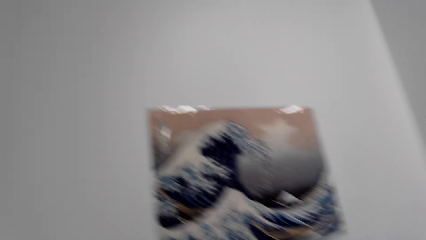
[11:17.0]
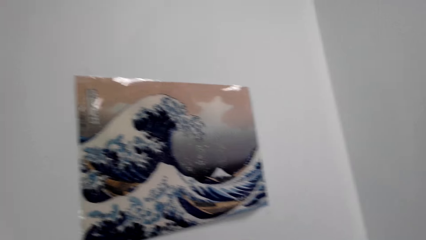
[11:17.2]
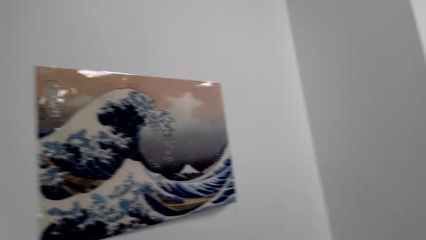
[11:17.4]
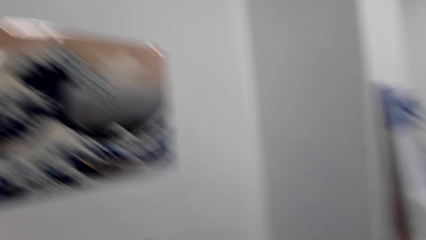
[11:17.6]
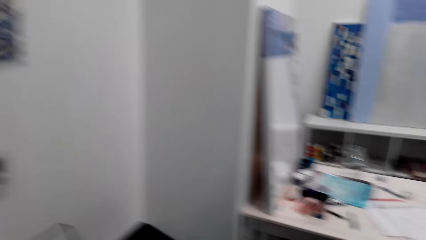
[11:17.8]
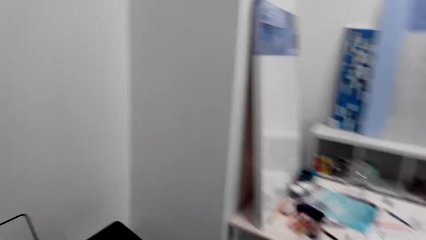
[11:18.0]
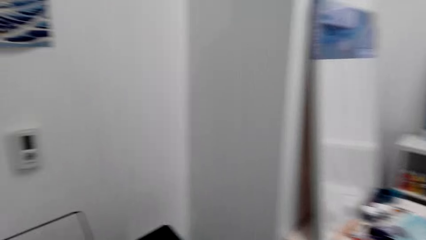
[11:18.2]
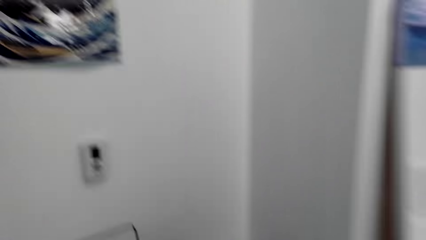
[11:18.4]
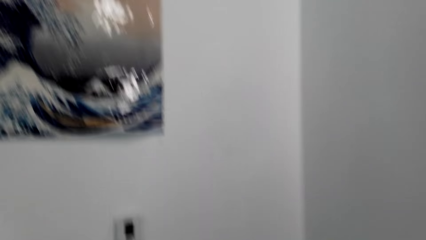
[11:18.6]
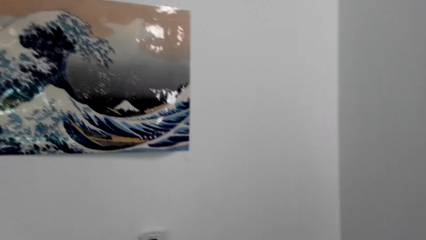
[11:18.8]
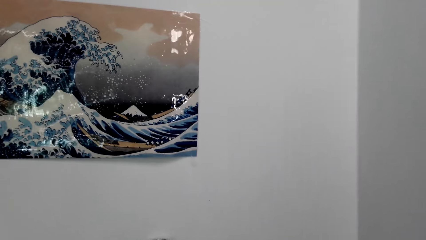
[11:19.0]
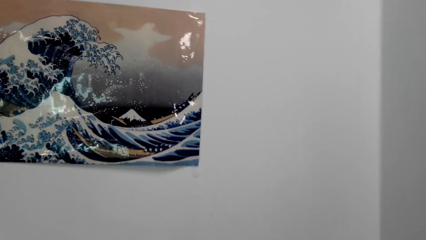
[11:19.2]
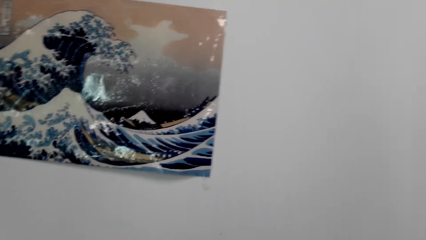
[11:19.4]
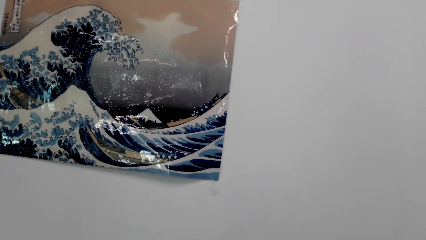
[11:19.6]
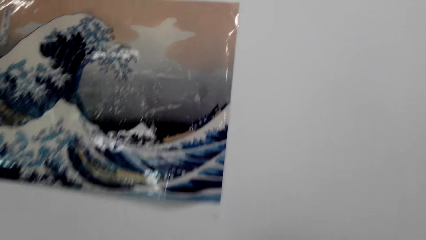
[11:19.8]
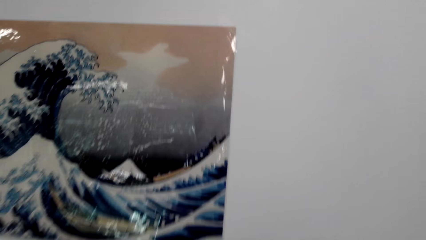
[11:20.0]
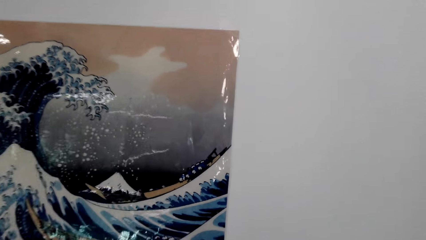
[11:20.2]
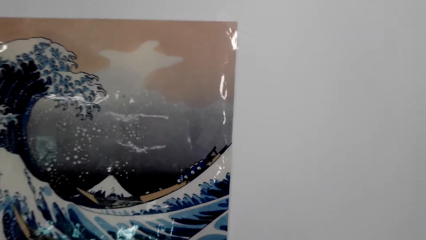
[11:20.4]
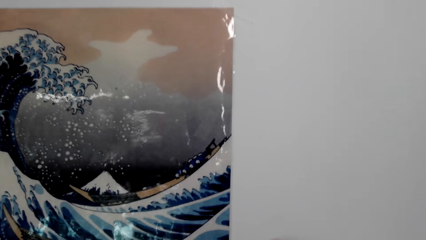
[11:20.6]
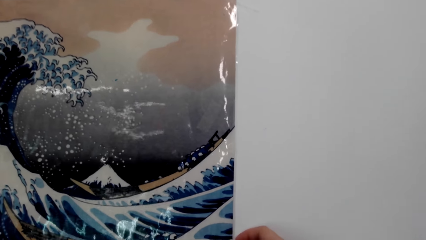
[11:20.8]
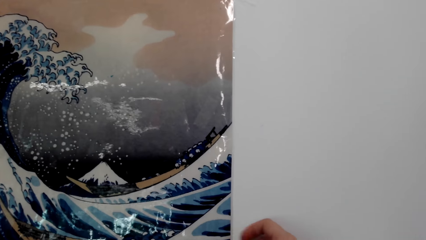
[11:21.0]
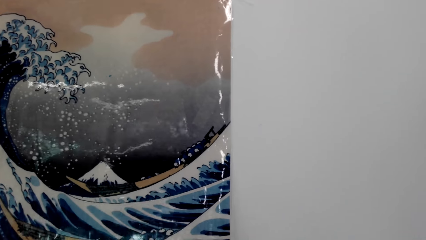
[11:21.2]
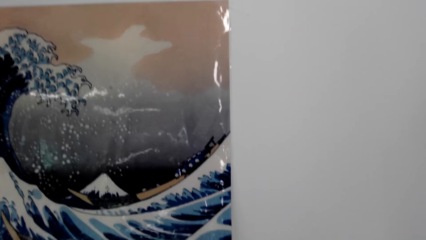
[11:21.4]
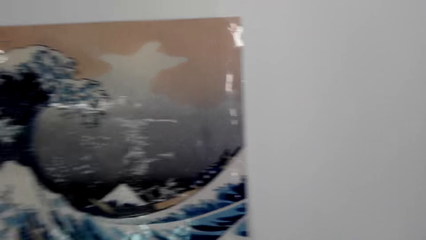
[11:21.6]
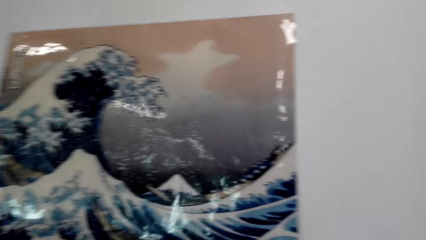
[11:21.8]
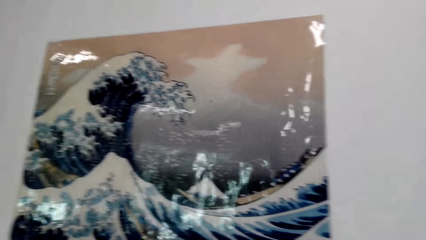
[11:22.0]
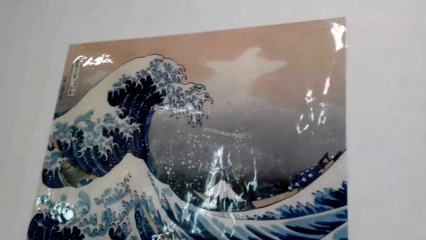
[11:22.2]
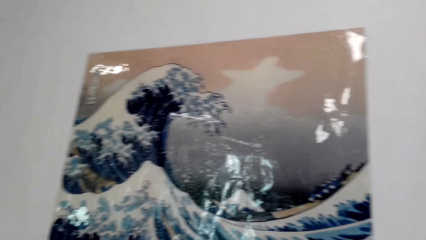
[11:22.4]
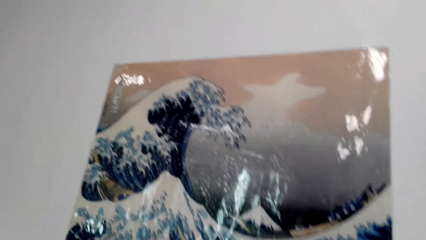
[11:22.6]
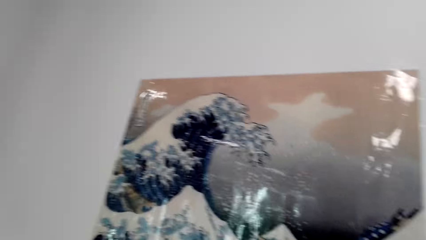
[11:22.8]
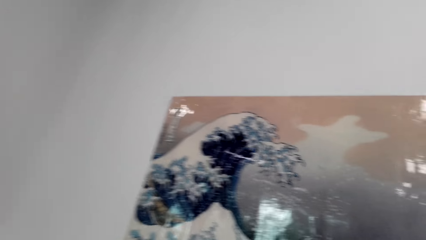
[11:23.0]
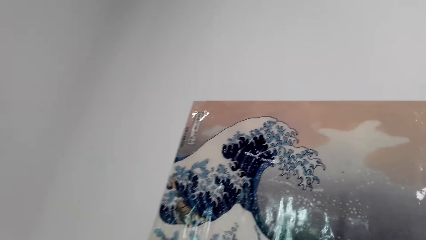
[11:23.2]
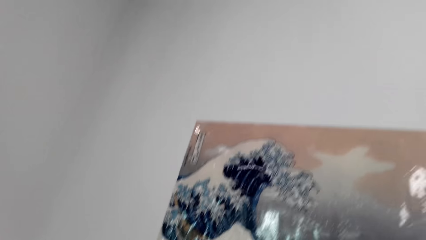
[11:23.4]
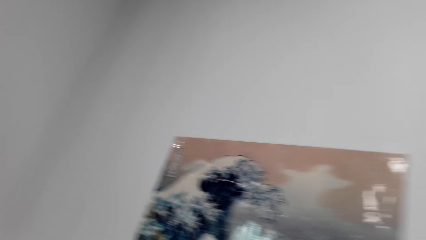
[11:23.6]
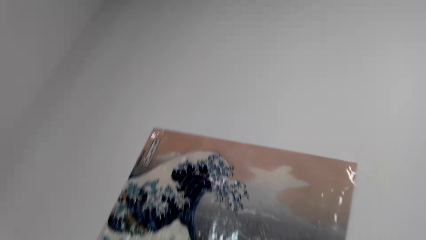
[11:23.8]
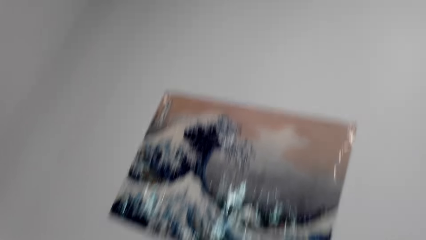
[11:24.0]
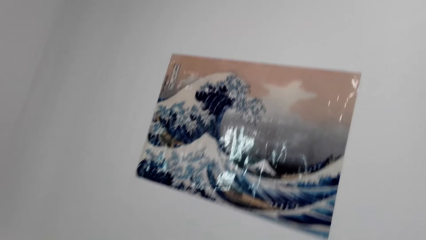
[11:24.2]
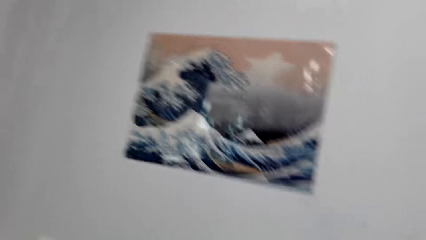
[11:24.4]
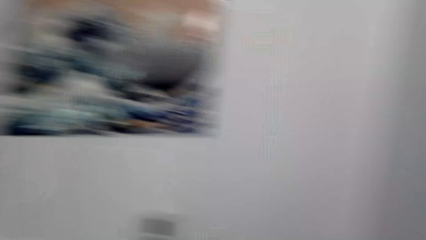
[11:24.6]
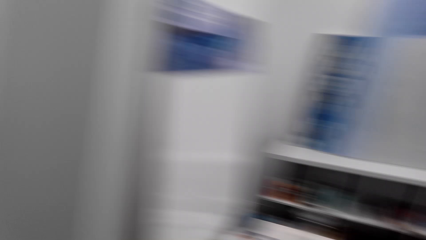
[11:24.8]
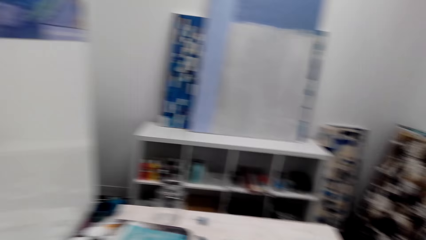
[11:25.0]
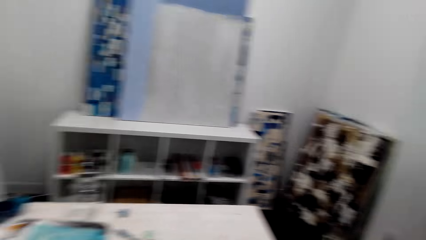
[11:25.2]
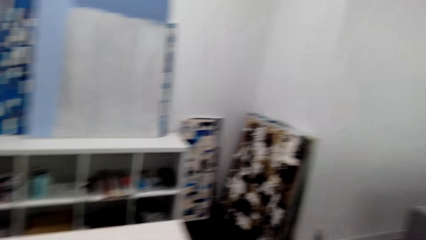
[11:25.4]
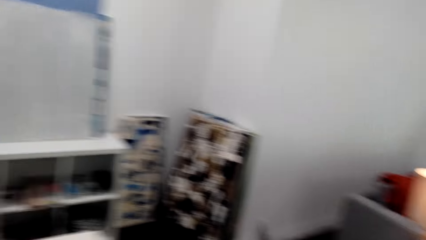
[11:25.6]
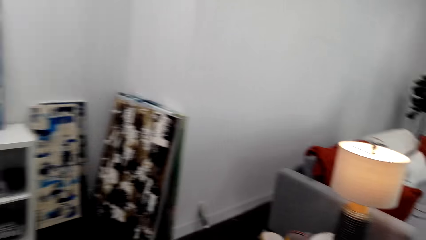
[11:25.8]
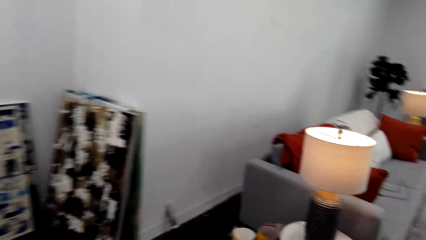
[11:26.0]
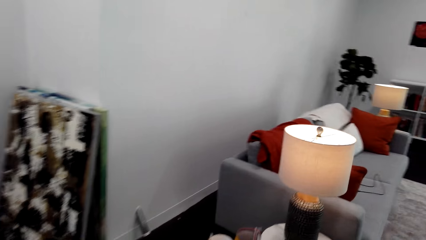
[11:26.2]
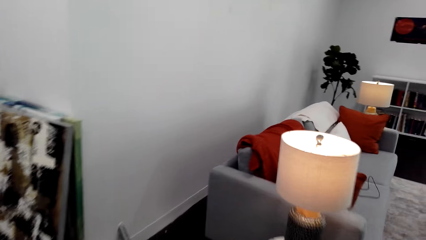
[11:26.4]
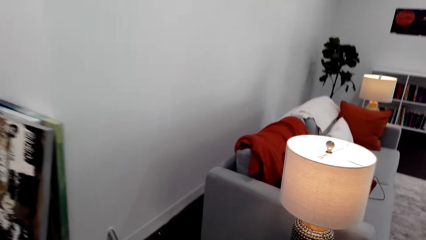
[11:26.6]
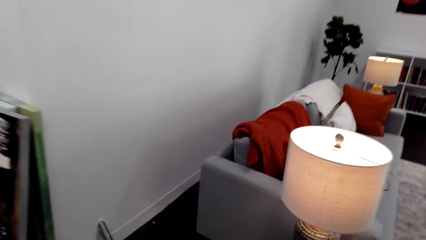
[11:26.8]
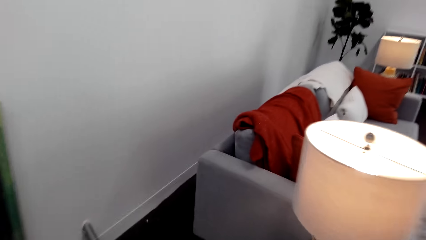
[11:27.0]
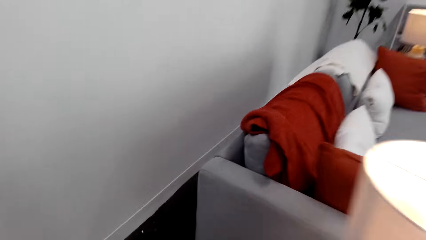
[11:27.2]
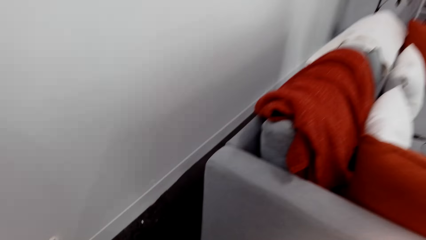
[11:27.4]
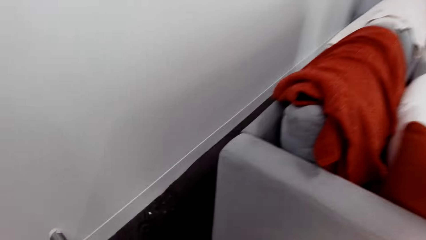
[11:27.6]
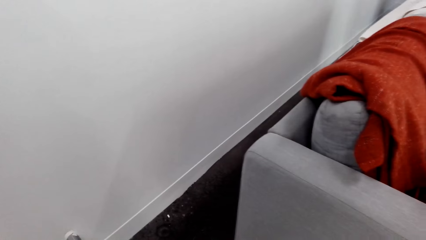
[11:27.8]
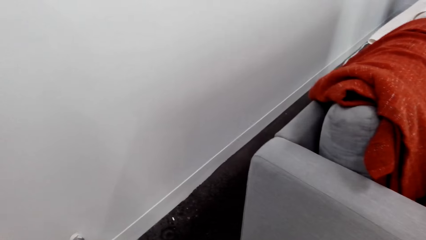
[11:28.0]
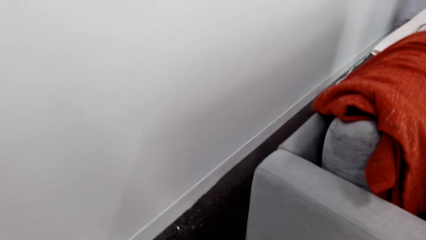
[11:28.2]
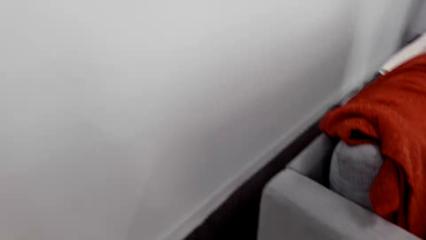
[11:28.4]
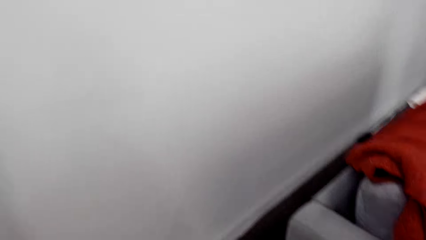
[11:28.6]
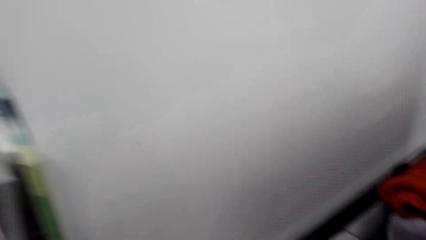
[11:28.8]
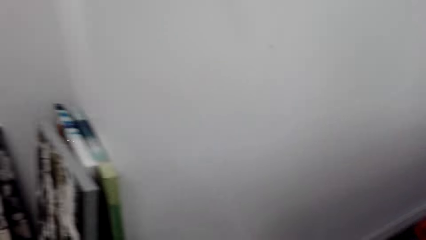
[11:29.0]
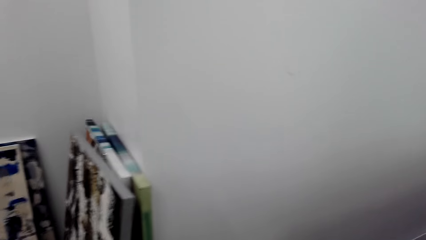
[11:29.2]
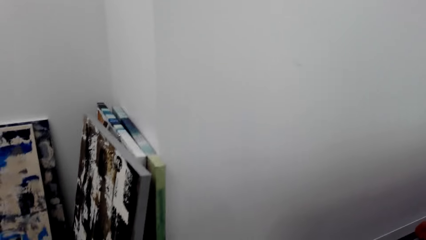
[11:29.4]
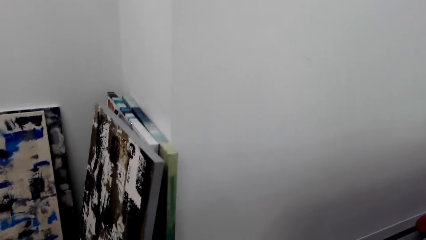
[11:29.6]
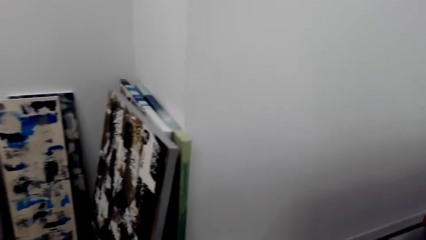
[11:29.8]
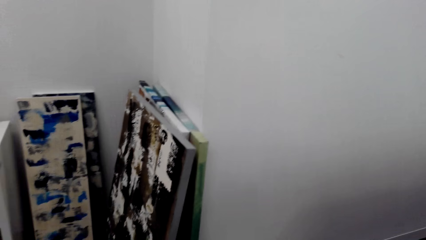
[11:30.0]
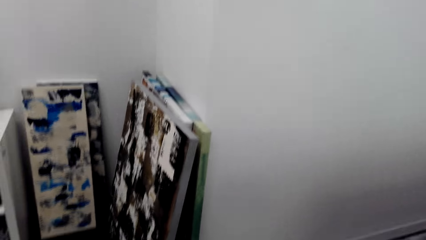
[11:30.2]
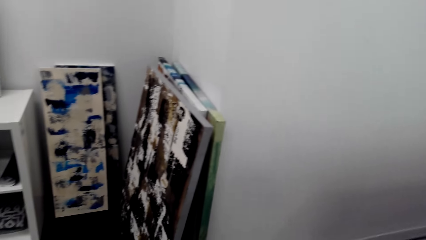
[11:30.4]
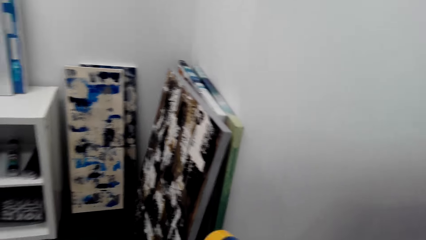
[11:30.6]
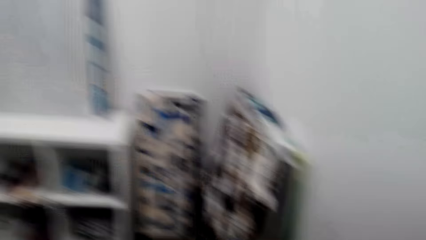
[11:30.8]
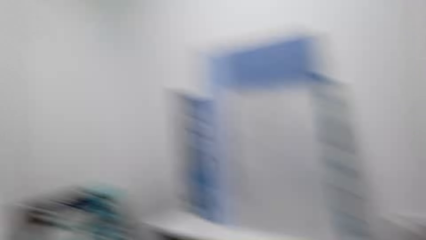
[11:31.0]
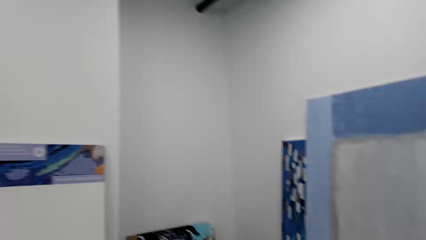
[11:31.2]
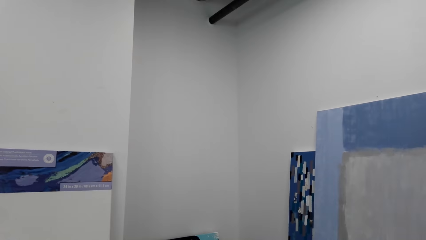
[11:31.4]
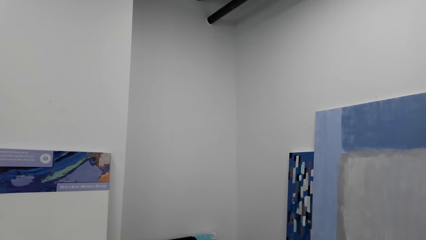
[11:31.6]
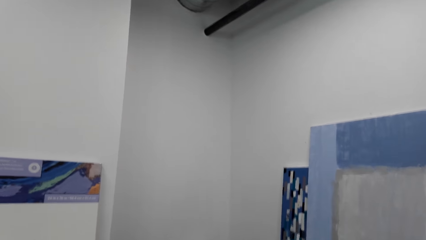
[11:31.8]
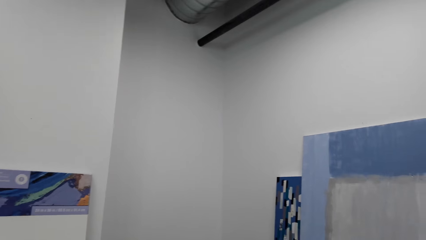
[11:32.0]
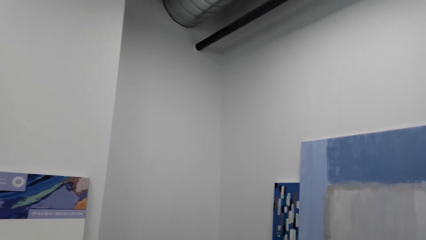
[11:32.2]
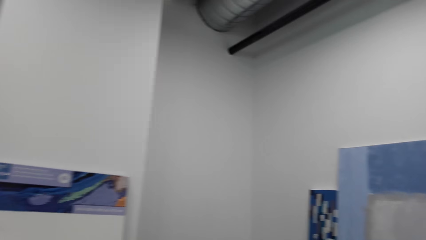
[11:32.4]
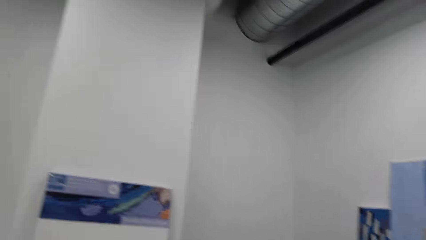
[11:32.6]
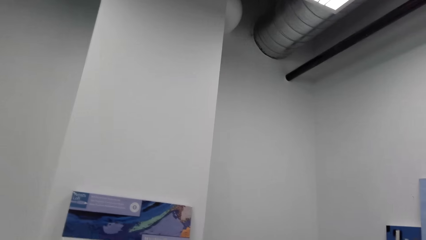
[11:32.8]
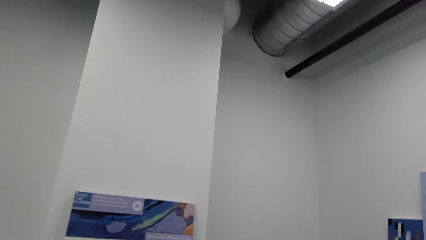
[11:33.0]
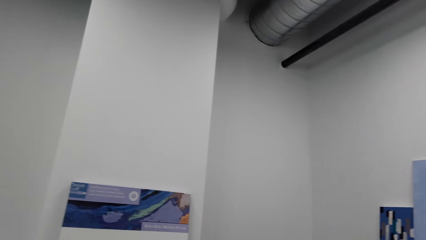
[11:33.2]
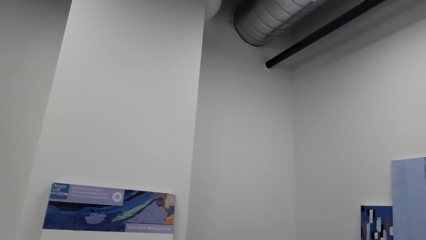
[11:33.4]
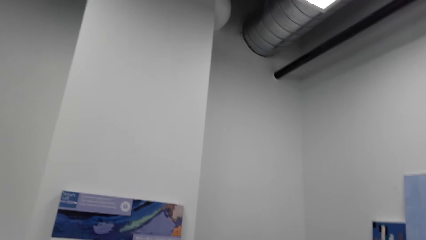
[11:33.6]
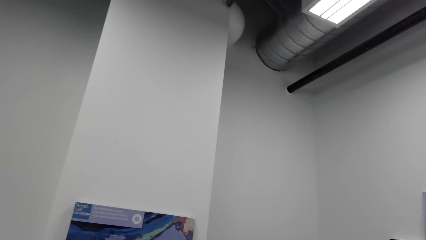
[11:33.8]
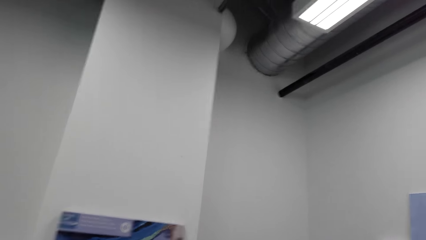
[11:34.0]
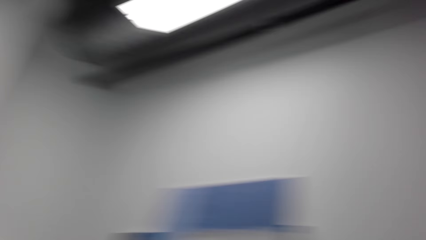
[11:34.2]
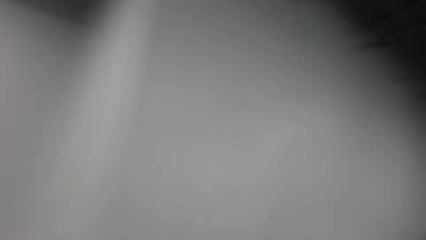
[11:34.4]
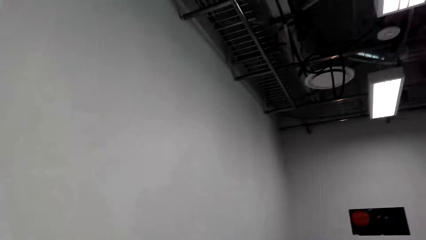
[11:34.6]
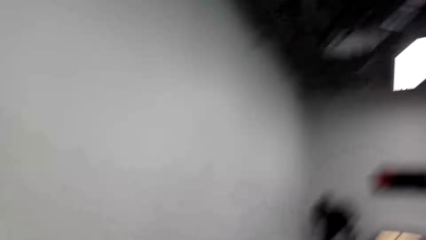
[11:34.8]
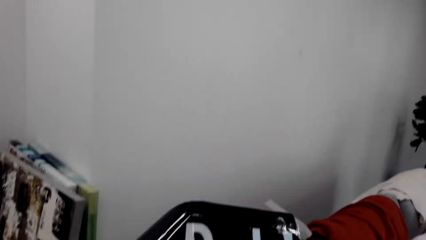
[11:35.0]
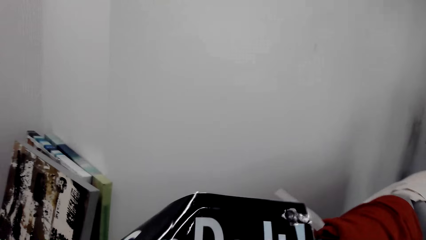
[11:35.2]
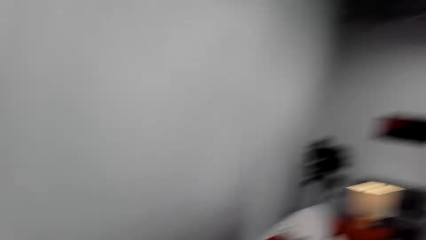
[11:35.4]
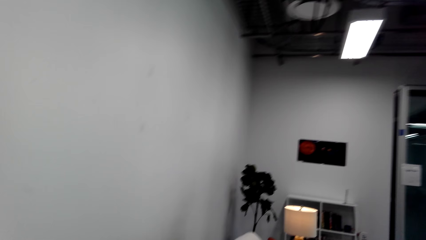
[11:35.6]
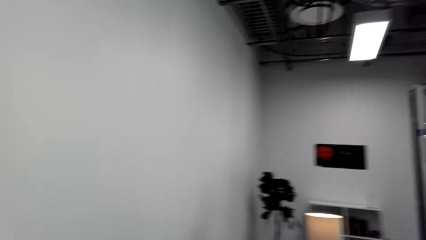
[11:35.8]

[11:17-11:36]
The camera wearer cuts sellotape. They look away. They gaze at the painting art on the wall. They walk closer to the painting art. They stick the wall art with the sellotape. They fix the corner of the painting. They gaze at the painting art on the wall. They turn around. They walk in the room towards the sofa. They bend down next to the sofa. They pick up something. They turn around. They stare at the wall.
